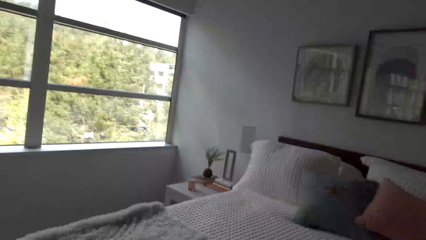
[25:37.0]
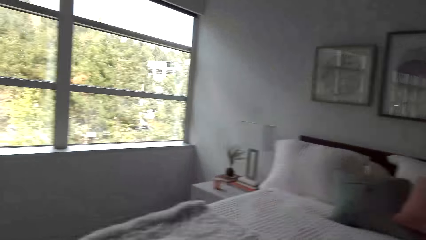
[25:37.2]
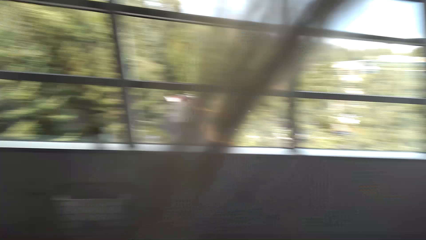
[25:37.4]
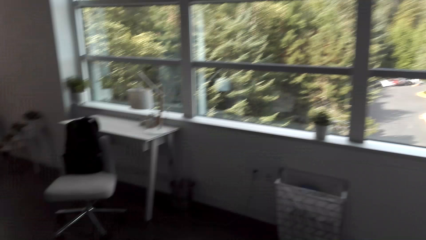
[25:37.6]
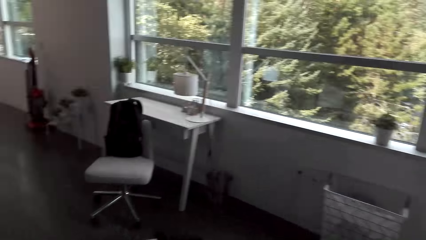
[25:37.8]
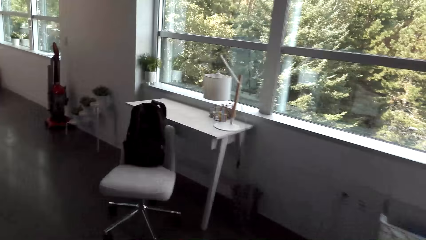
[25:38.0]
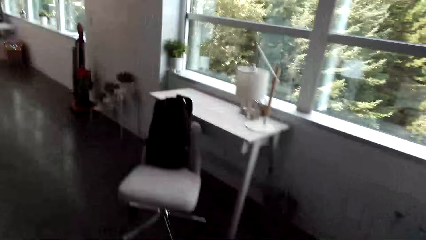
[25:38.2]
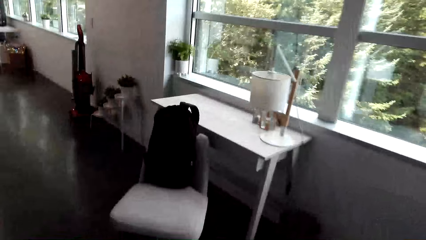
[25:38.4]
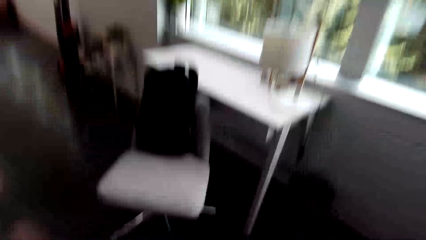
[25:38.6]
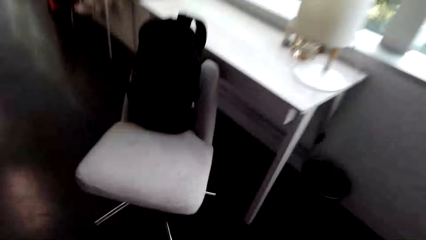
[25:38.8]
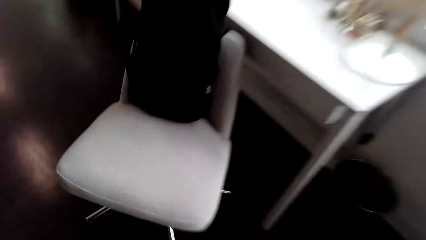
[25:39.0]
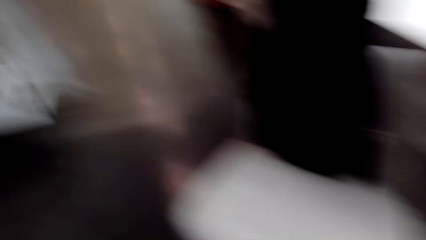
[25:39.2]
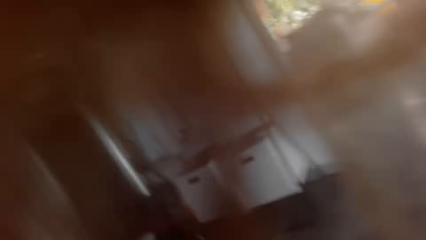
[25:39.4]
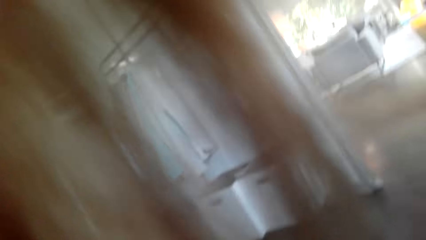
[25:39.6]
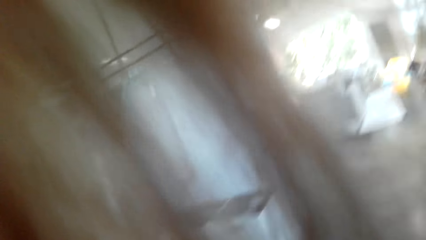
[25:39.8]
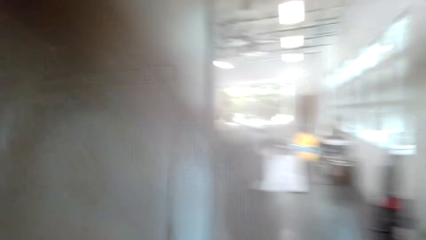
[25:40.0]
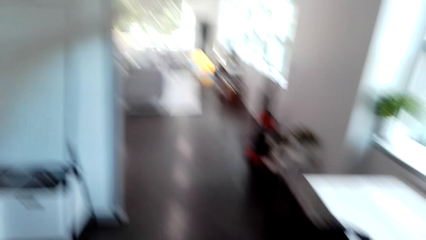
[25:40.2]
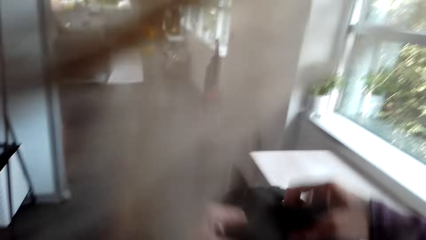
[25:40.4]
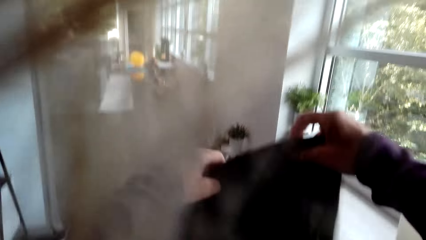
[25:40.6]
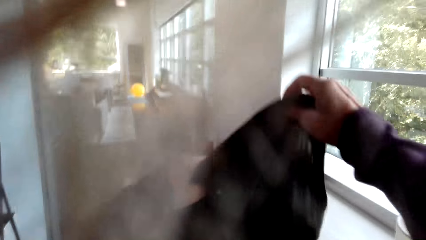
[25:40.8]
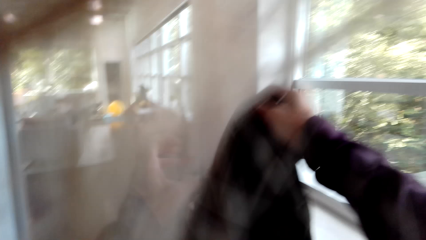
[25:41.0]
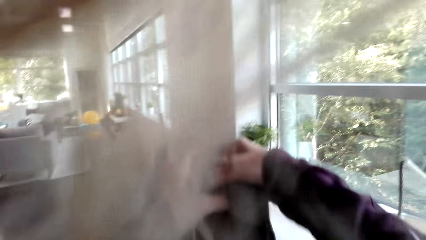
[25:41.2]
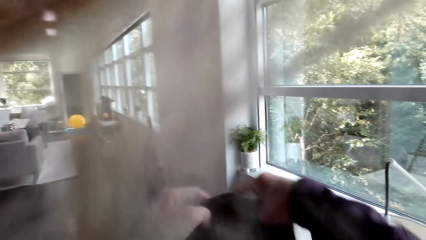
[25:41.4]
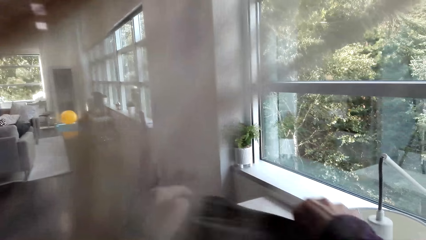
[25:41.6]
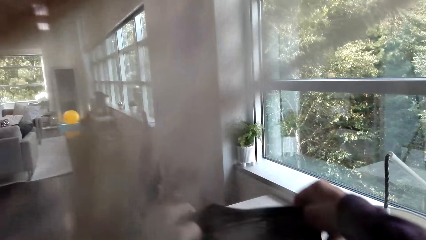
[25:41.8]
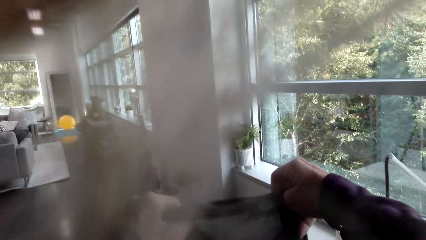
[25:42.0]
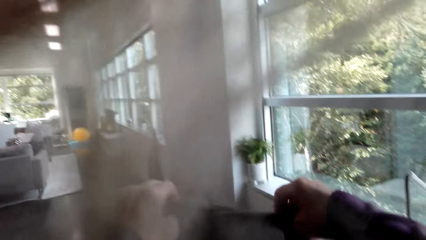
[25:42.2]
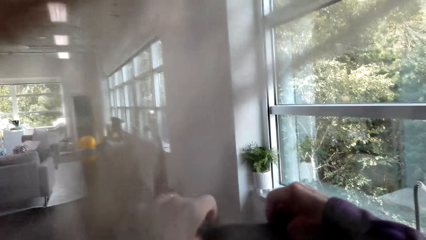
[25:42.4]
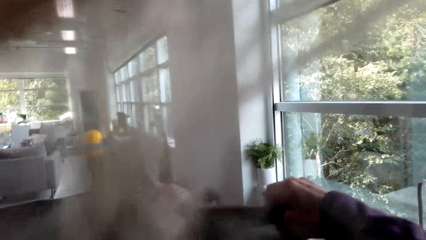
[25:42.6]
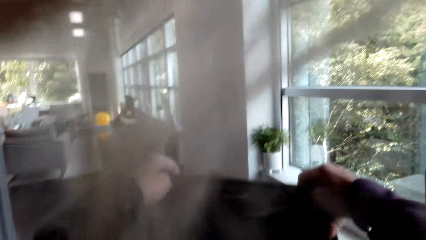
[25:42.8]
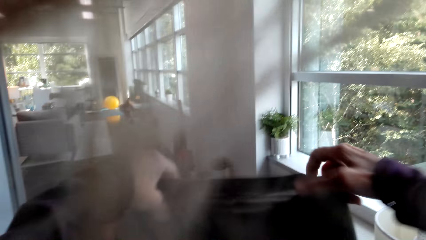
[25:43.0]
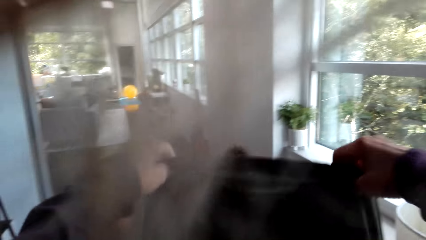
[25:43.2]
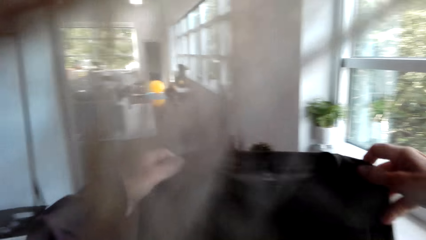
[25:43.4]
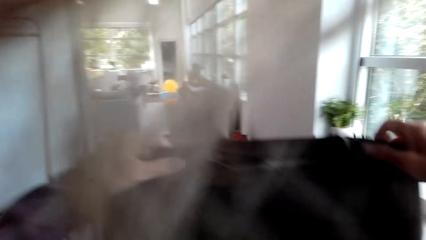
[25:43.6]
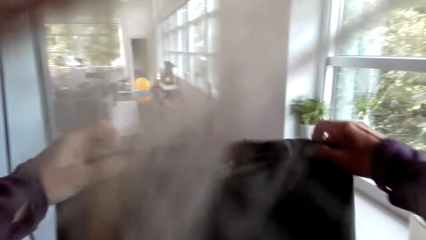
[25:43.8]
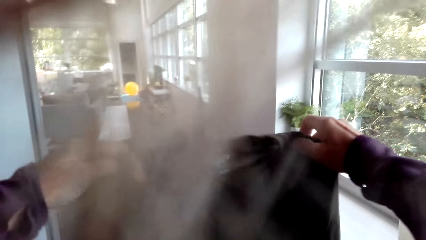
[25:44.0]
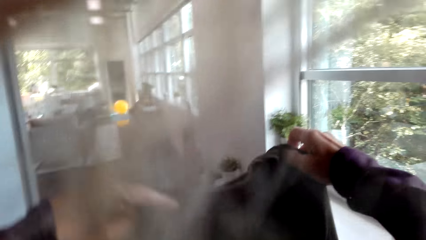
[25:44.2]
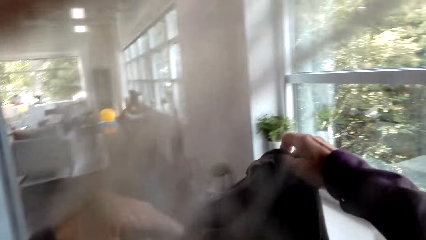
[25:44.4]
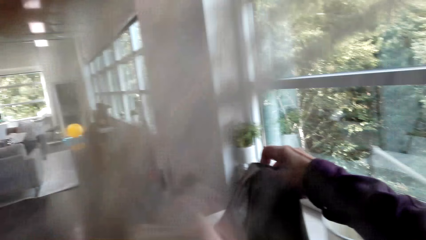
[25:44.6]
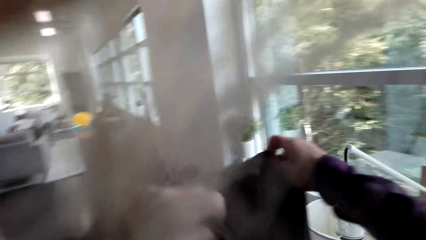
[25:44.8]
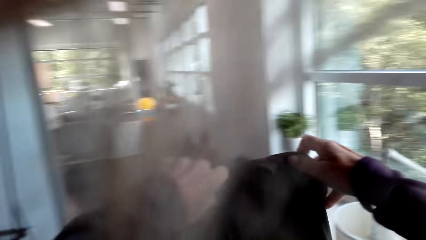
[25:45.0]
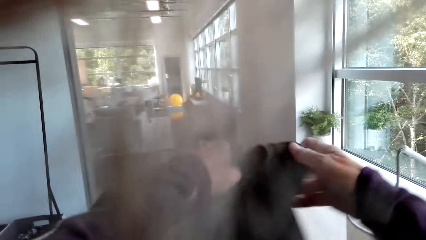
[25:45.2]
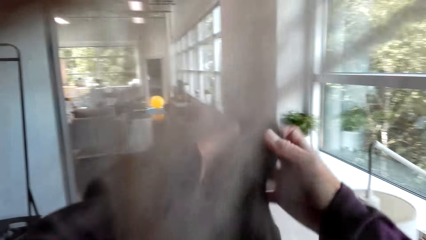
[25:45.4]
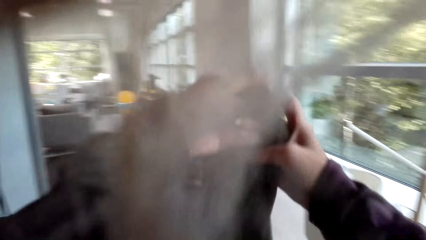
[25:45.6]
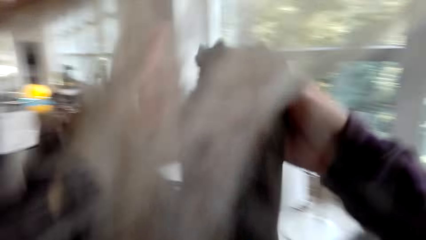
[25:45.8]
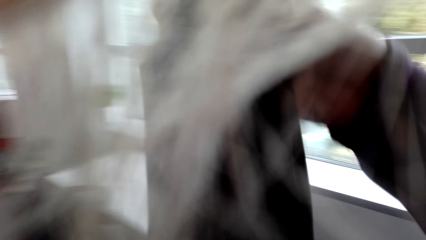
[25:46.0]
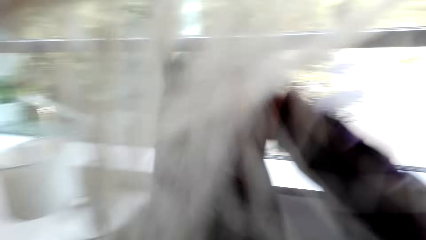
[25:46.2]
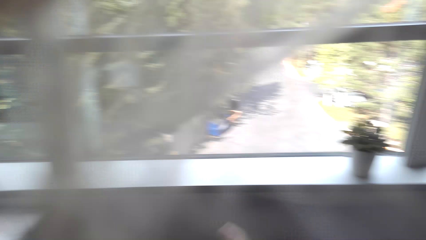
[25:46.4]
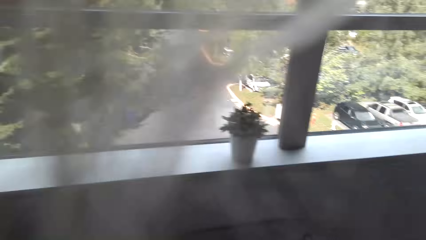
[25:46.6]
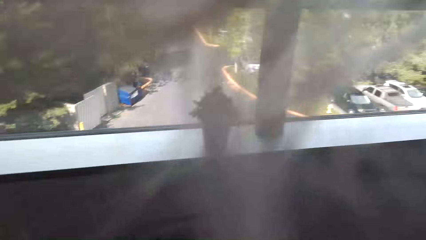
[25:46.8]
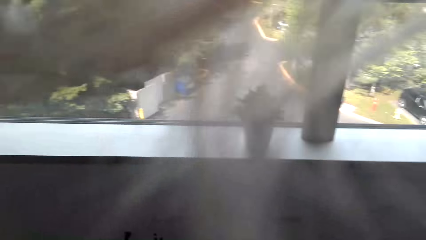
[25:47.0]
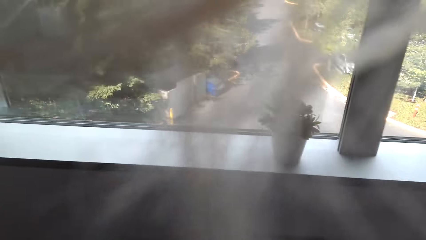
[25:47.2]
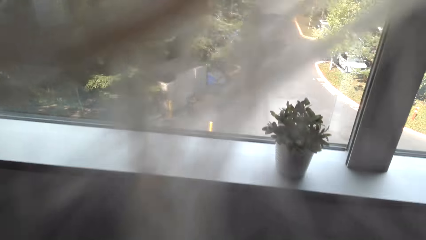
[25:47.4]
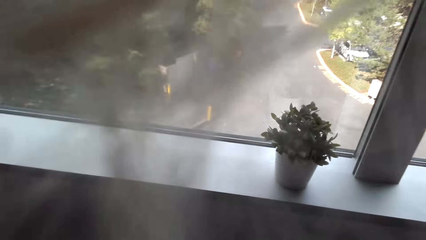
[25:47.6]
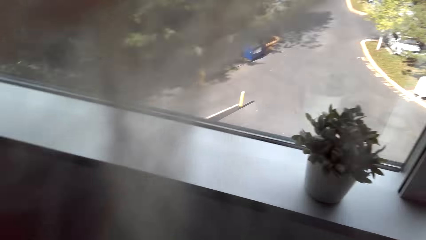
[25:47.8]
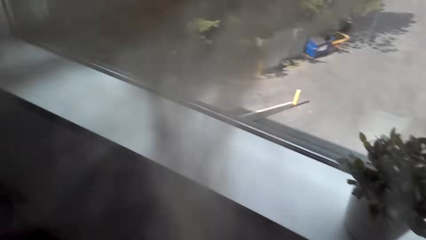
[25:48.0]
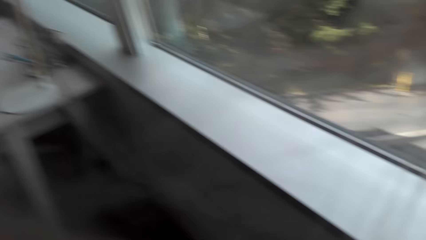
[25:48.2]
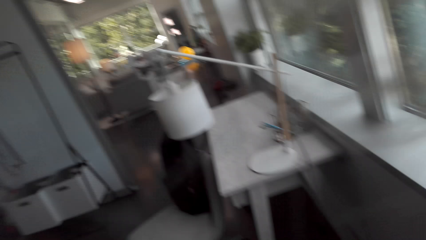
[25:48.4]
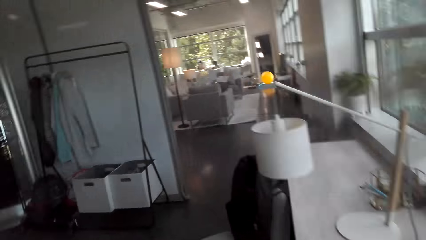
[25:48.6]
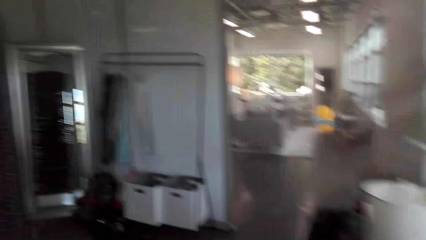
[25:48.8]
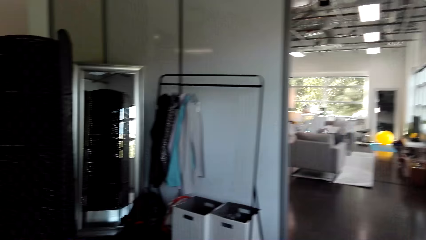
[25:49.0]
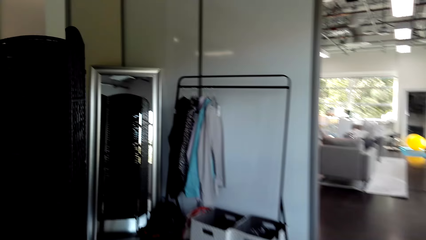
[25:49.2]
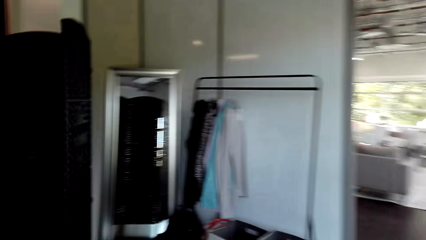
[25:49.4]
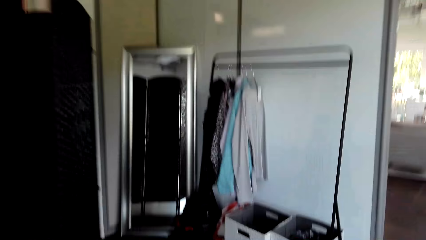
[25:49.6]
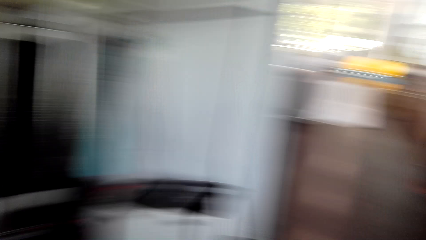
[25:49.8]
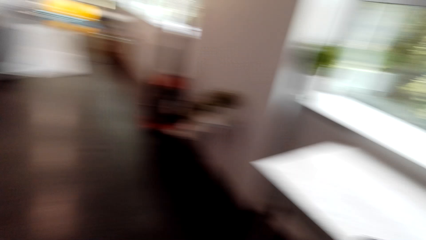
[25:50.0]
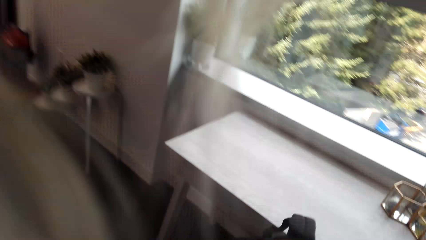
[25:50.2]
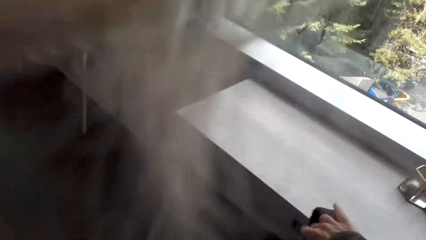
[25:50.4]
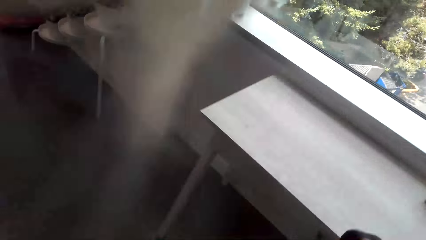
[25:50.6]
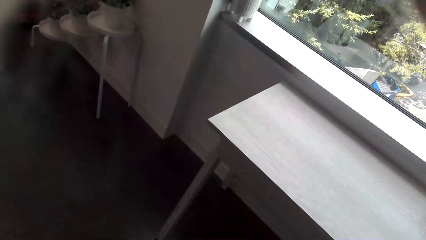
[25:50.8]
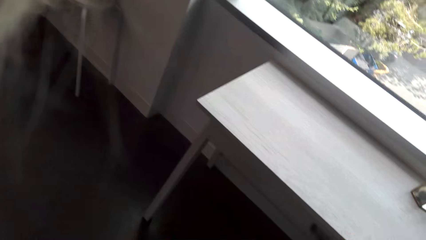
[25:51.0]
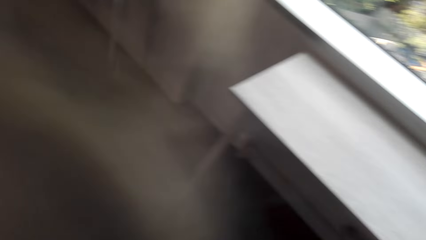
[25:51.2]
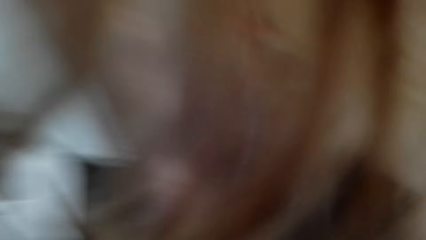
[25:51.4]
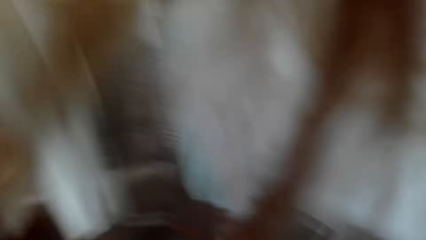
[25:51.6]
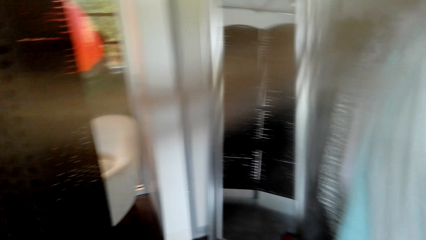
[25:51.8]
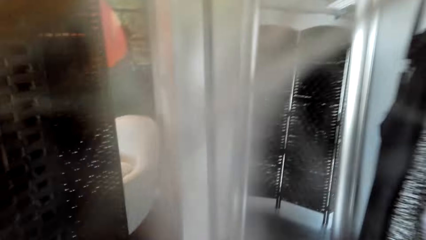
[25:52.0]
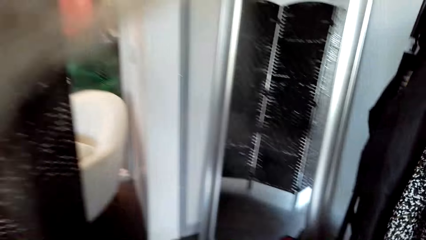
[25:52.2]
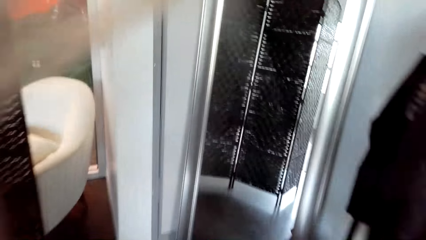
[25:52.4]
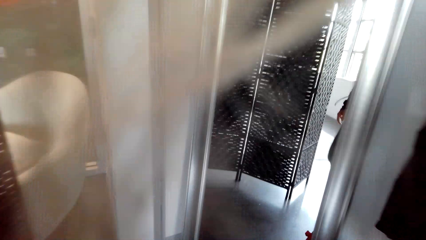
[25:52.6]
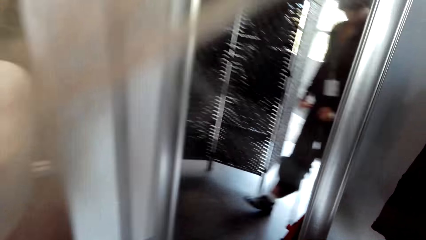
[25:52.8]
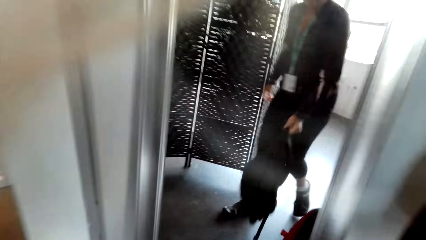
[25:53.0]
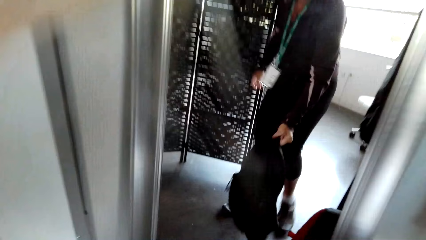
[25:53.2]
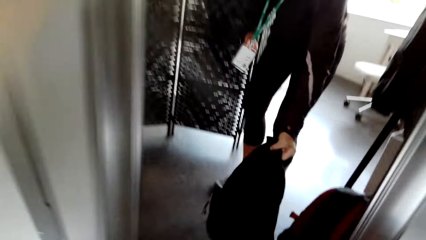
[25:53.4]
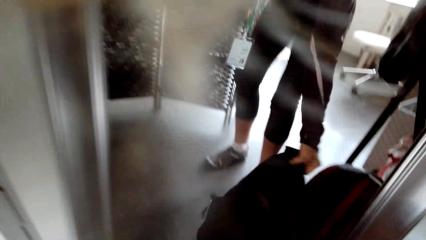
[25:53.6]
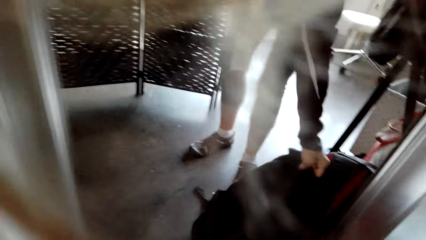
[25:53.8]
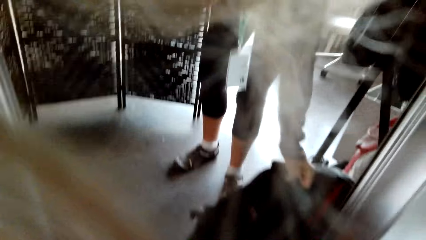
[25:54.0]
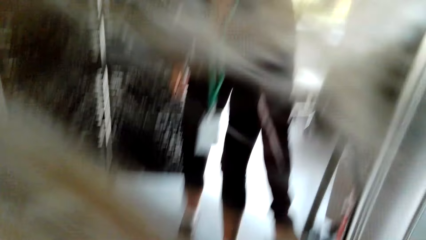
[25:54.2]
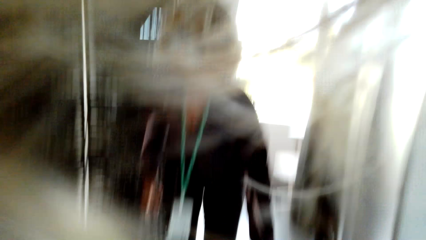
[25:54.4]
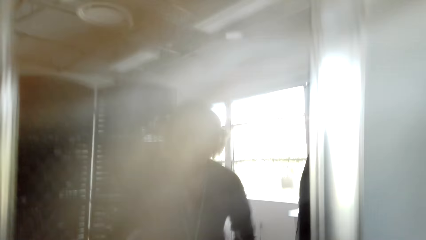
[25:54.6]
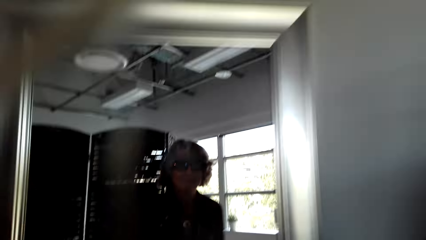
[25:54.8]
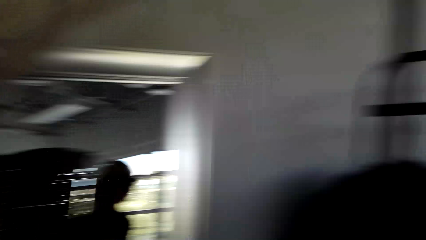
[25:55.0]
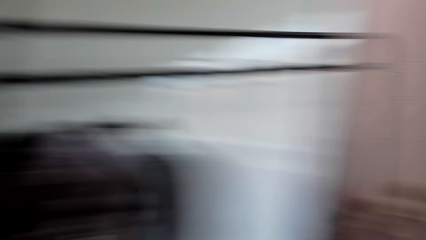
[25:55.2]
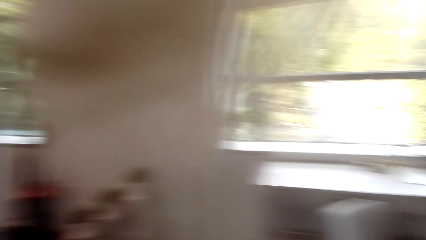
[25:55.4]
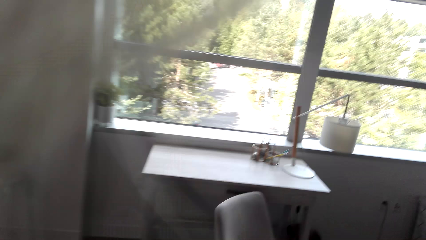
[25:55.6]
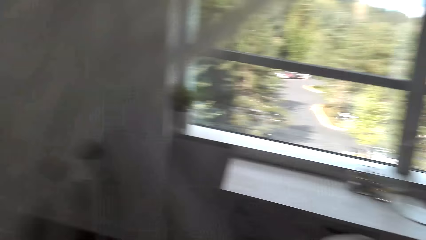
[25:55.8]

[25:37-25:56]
The camera wearer walks towards the seat. She holds a cloth. She stares at the shirt and folds the shirt with her hands. She walks towards the stand. She puts a bag on the floor.
